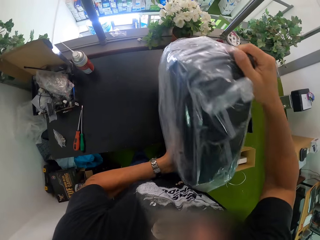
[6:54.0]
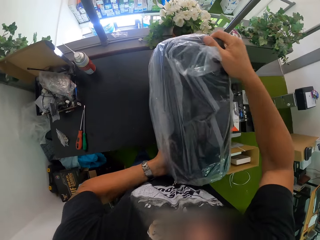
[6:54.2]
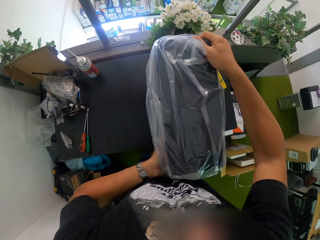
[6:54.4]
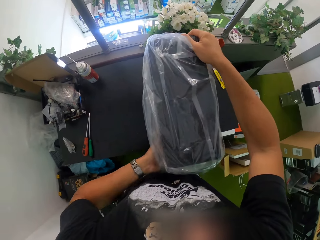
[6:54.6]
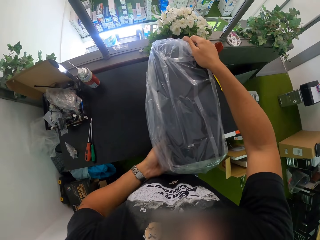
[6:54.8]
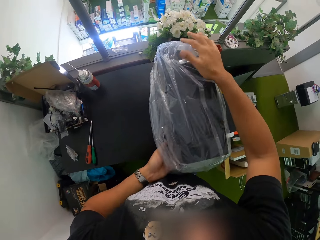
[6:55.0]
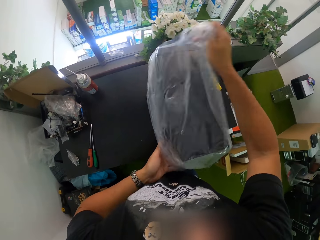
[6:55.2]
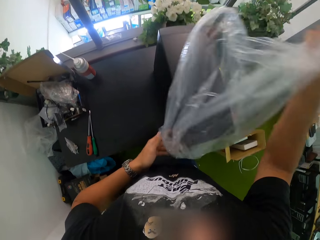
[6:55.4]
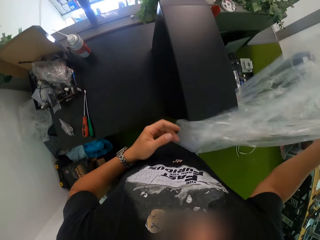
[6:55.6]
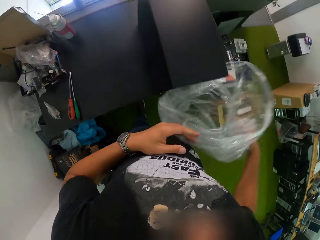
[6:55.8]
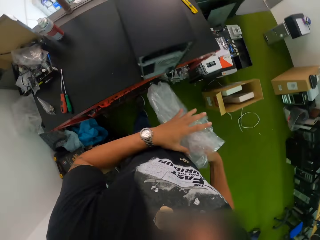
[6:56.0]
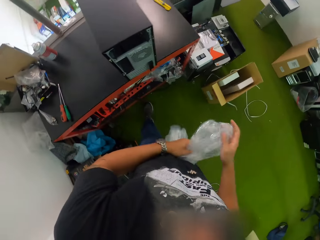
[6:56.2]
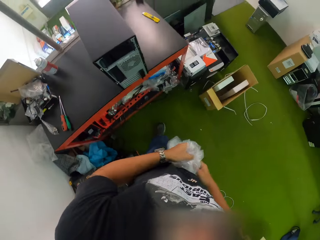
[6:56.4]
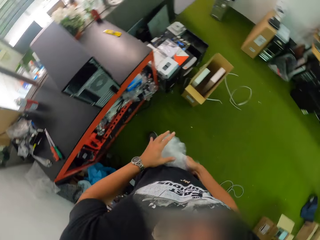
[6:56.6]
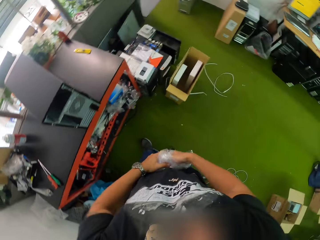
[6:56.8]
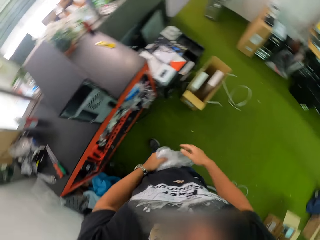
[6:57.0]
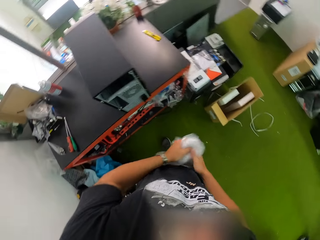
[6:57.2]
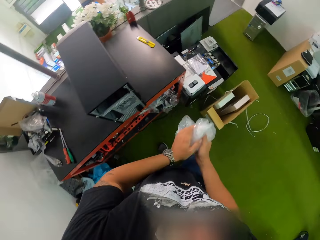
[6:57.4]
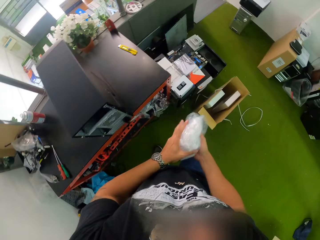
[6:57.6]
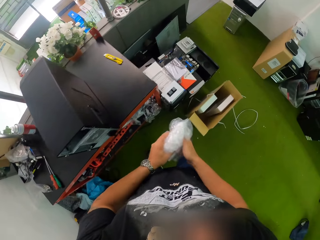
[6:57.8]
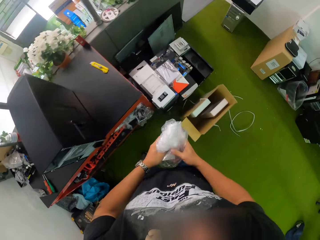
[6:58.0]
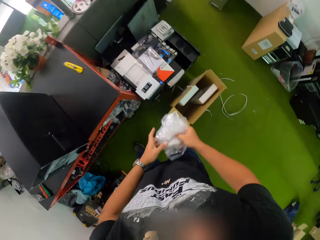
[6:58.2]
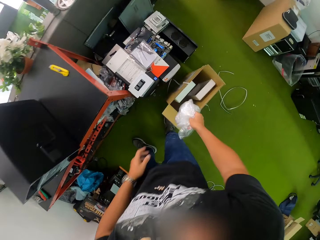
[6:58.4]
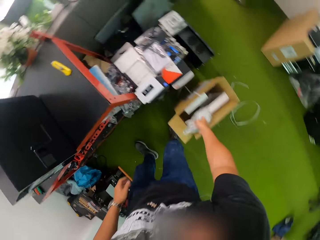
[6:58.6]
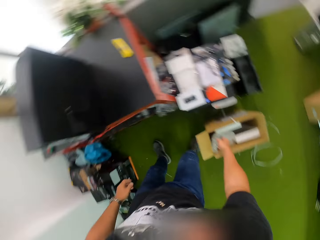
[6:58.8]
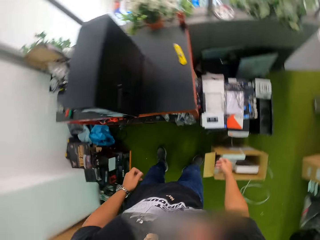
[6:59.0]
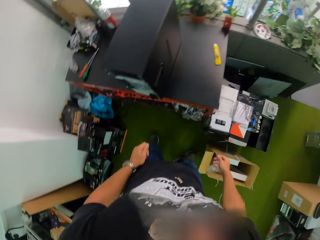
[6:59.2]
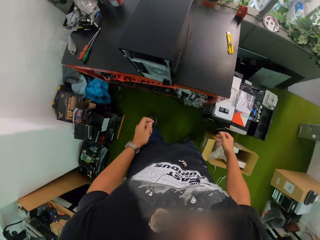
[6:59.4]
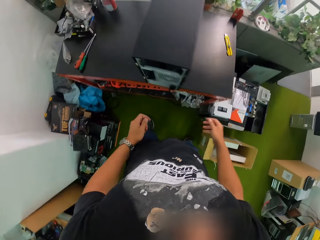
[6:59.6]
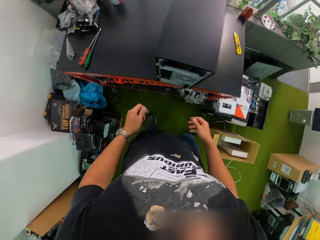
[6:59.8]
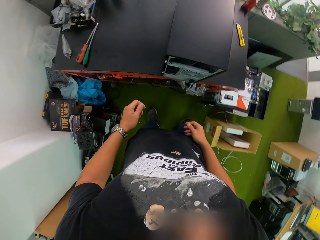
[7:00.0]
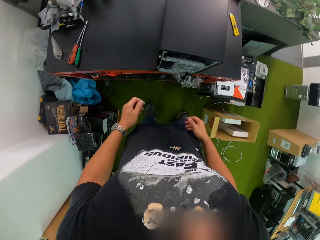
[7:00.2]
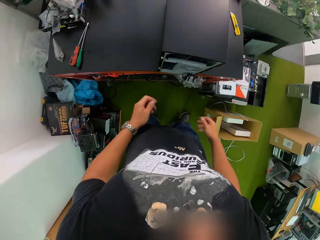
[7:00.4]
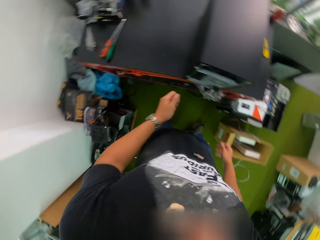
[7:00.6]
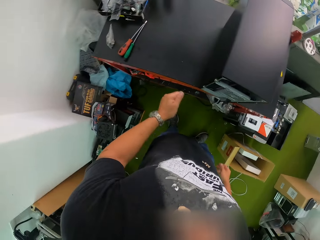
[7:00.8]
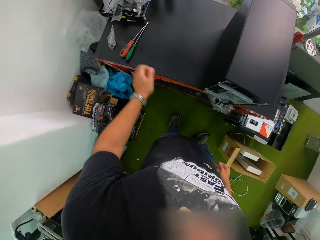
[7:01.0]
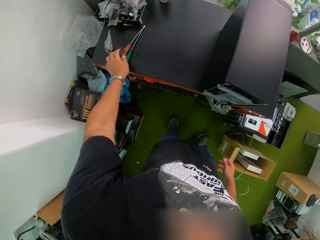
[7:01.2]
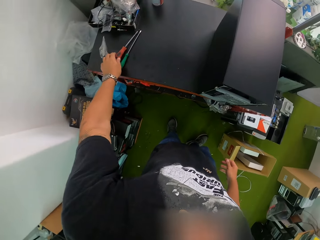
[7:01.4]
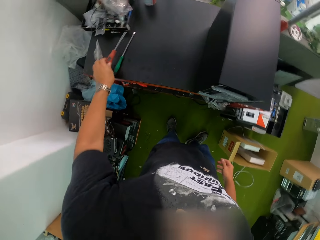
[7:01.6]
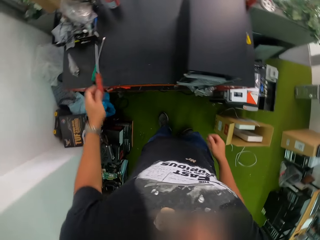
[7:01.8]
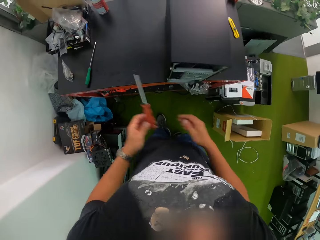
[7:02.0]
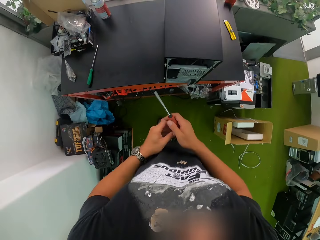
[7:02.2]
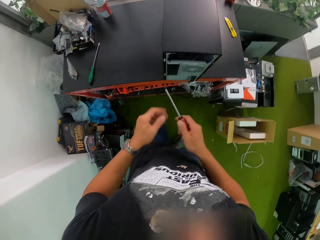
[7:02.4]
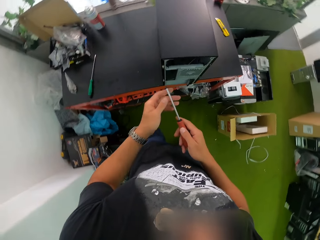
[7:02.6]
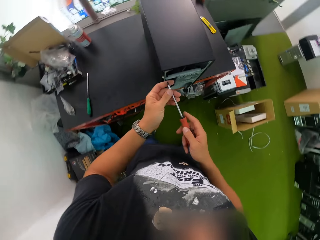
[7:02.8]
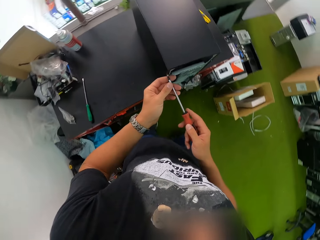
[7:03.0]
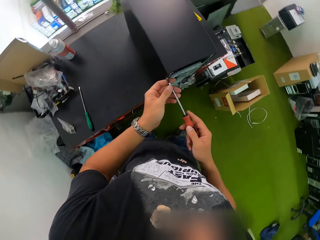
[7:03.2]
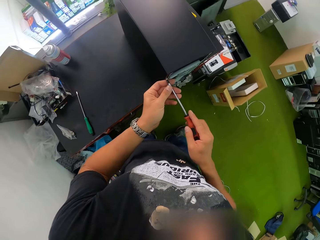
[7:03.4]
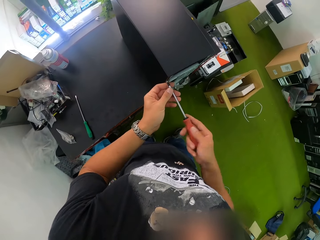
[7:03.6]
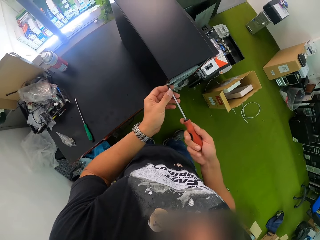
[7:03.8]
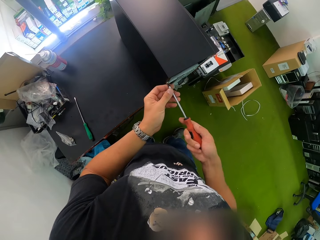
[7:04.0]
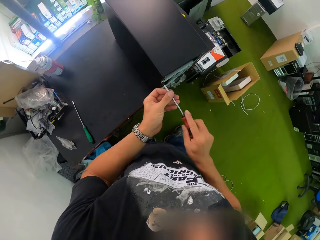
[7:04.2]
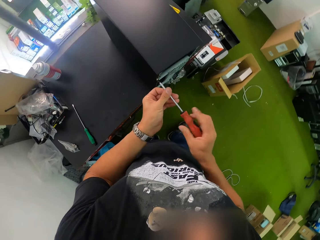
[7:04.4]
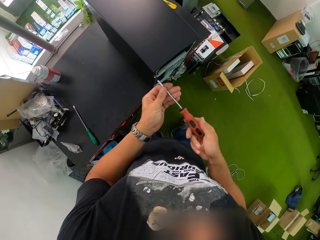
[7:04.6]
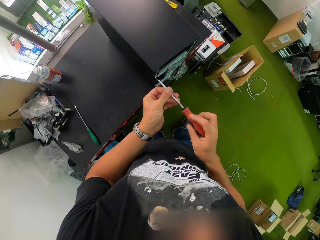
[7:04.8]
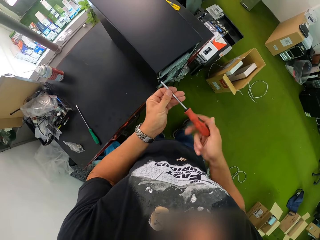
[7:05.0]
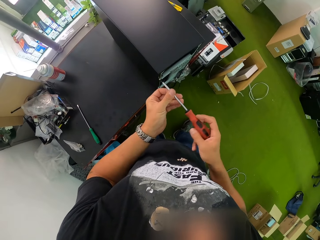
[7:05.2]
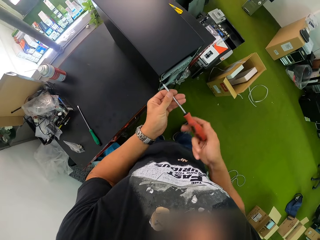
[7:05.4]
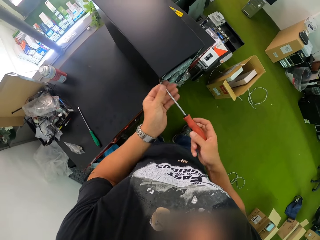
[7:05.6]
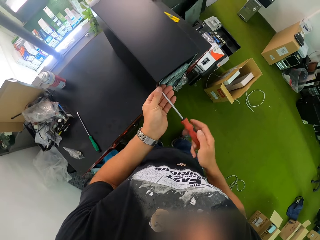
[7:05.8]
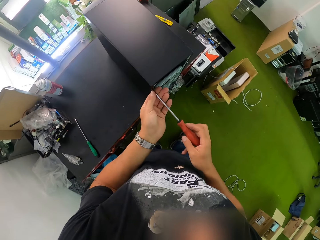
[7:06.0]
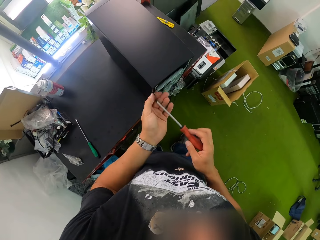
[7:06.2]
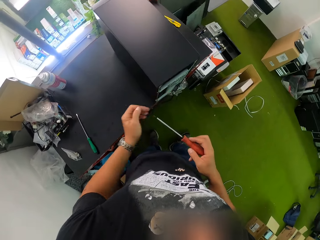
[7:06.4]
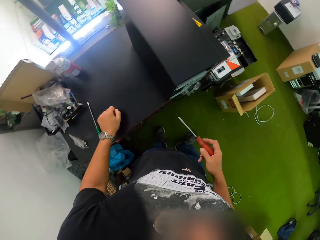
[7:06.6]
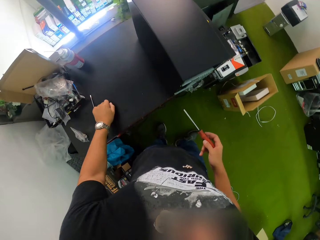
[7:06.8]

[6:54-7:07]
The camera wearer crumples the poly bag with both hands. He touches a paper. He drops the poly bag into the cardboard box on the floor with his right hand. He picks up a screwdriver from the workbench with his left hand. He touches the screwdriver. He passes the screwdriver from his left hand to his right hand. He unscrews the computer case with both hands. He opens the CPU.

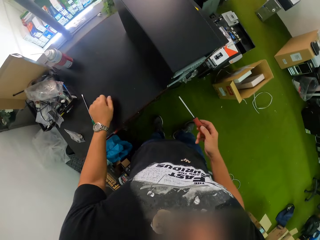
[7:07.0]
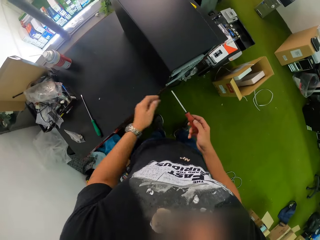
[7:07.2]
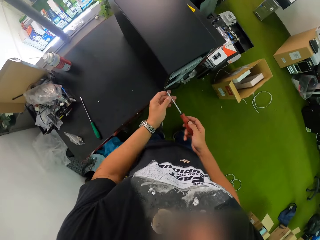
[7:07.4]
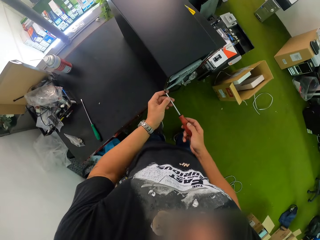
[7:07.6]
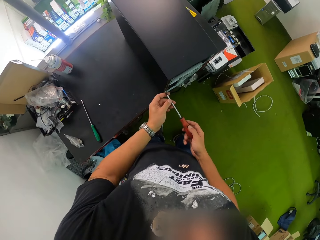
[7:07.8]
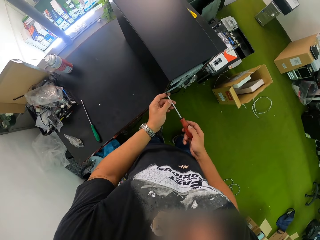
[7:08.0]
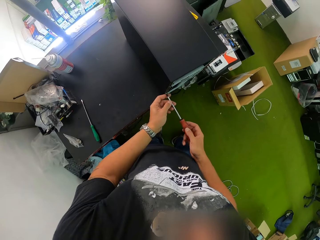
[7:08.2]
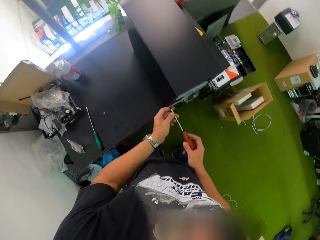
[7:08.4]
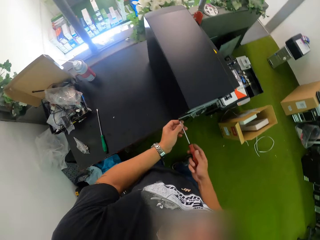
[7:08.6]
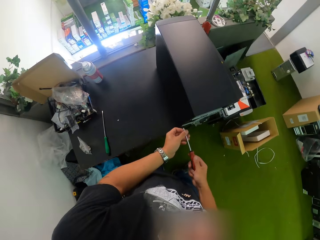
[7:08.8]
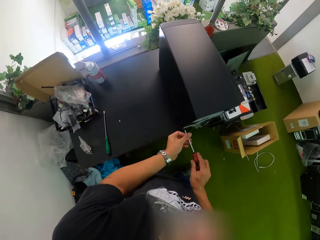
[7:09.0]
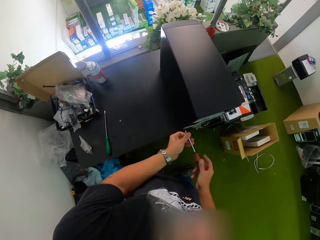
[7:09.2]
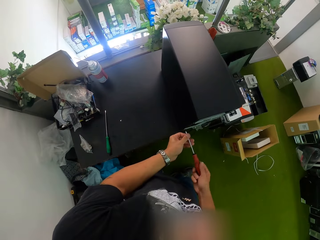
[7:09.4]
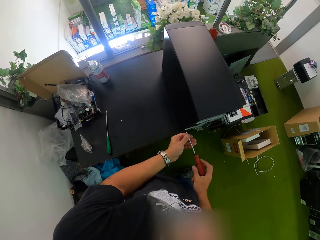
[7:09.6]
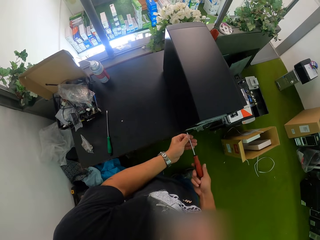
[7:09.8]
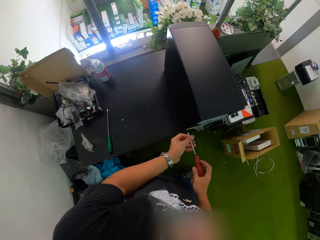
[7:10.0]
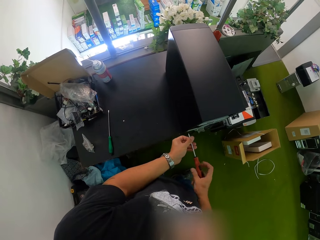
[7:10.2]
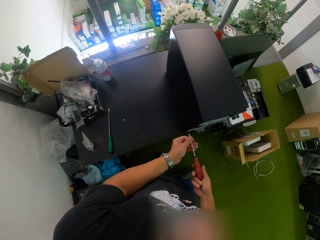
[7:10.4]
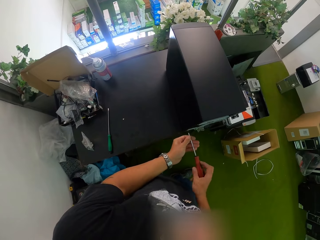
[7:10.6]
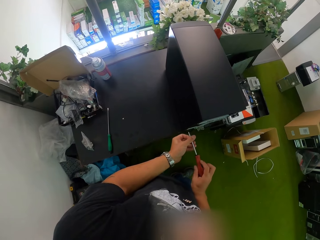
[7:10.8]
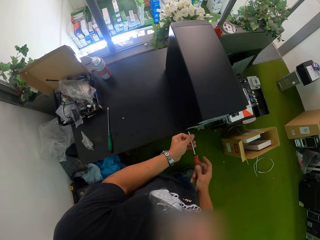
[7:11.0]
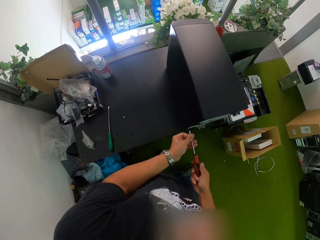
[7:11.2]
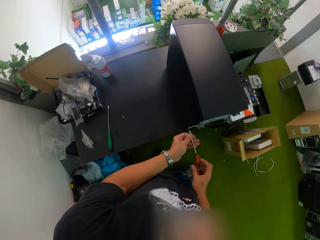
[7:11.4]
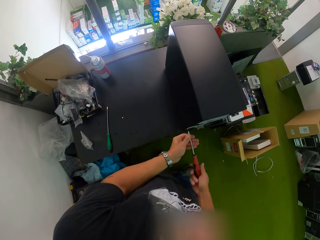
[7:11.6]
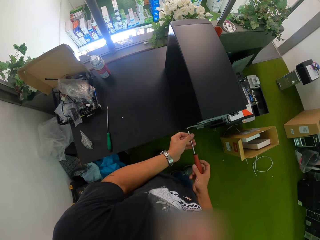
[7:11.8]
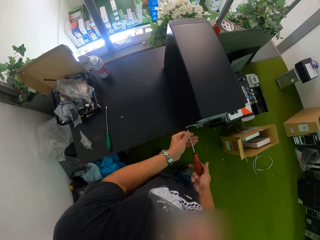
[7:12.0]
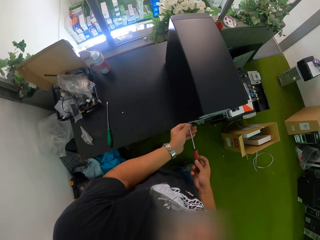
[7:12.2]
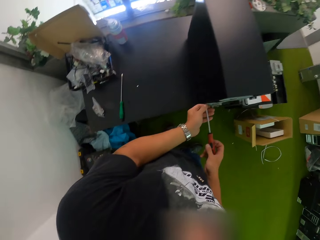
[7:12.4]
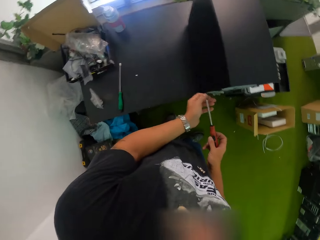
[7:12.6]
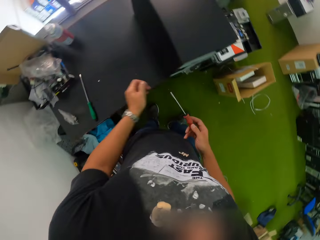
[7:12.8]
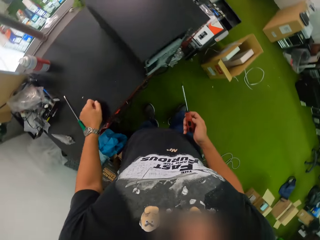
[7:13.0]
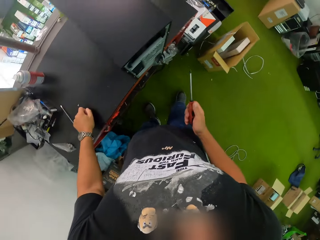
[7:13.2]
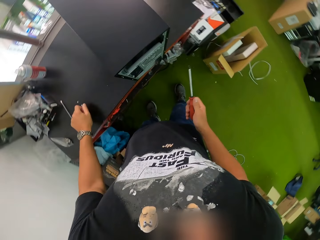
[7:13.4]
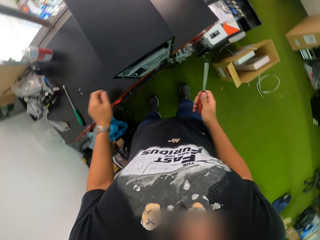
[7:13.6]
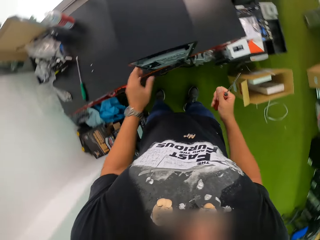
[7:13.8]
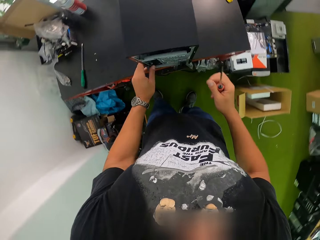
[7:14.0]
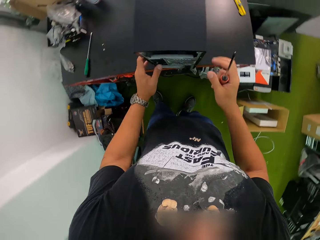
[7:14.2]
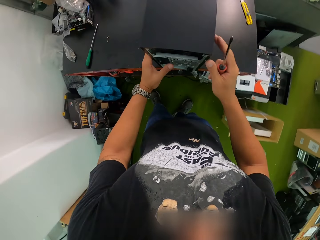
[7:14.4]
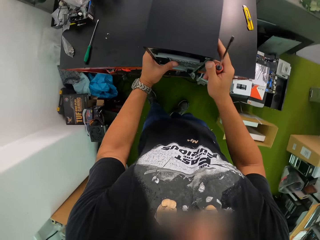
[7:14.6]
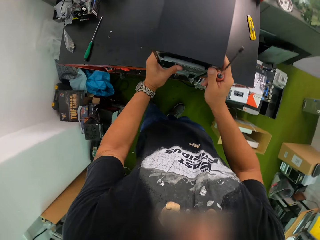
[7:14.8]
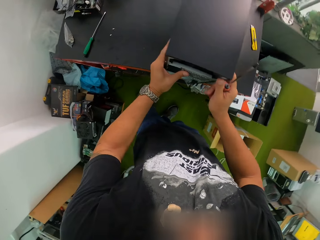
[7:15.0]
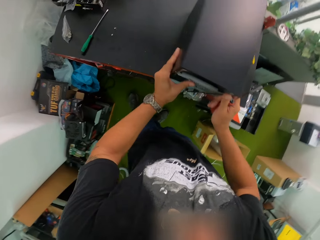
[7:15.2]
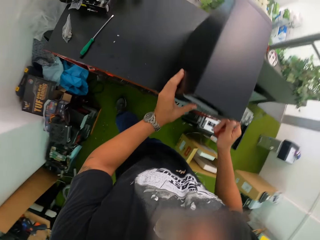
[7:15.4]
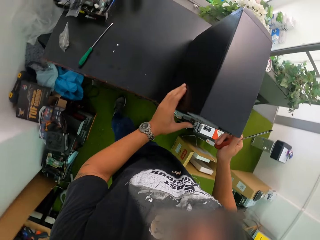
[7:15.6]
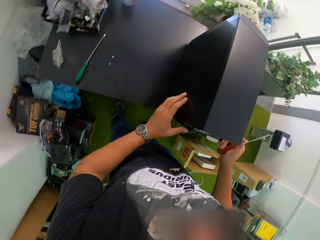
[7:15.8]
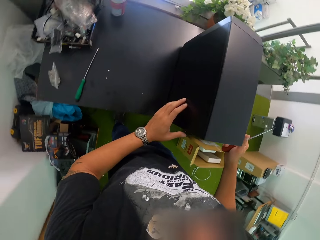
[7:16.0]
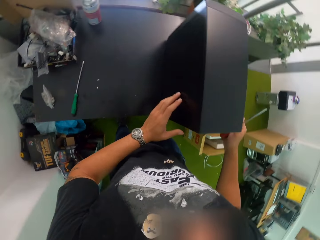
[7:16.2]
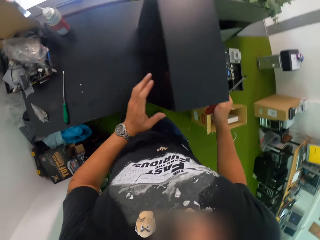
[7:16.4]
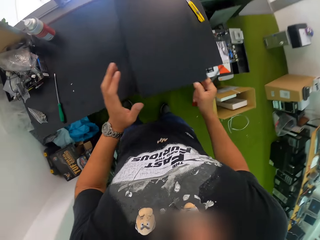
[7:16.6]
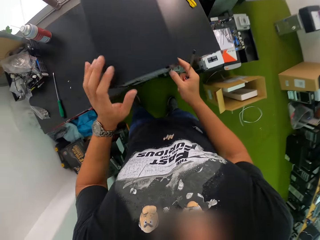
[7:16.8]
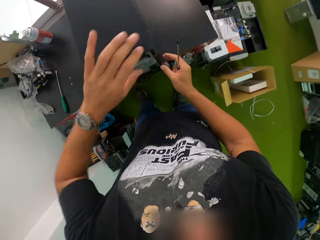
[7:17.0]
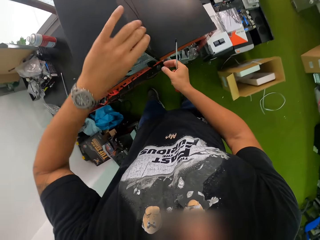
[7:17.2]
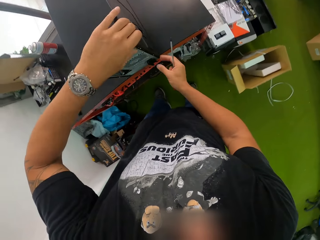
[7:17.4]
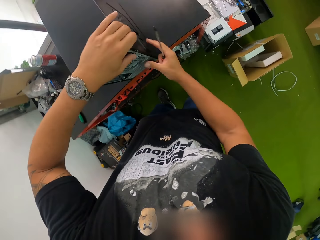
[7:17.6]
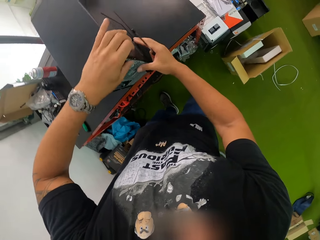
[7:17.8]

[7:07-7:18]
The camera wearer drops a screw on the workbench with his left hand. He unscrews the computer case with both hands. He touches the screwdriver. He drops another screw on the workbench with his left hand. He touches the CPU.
